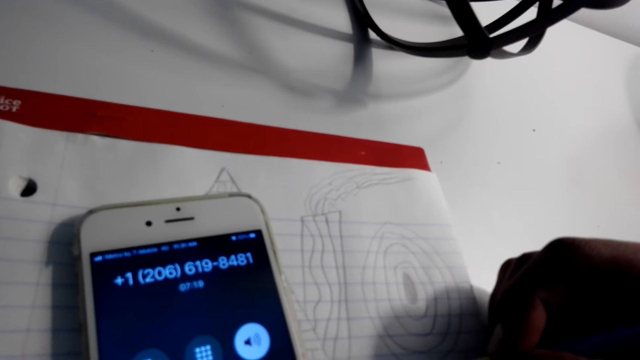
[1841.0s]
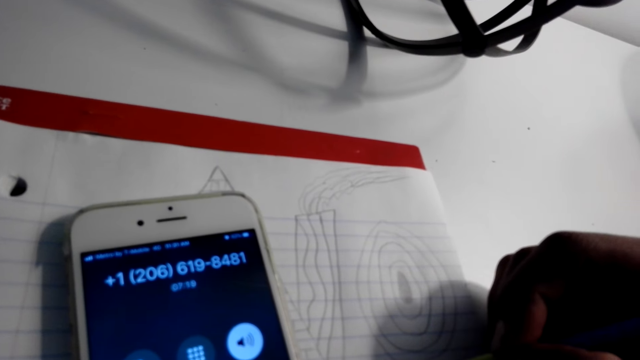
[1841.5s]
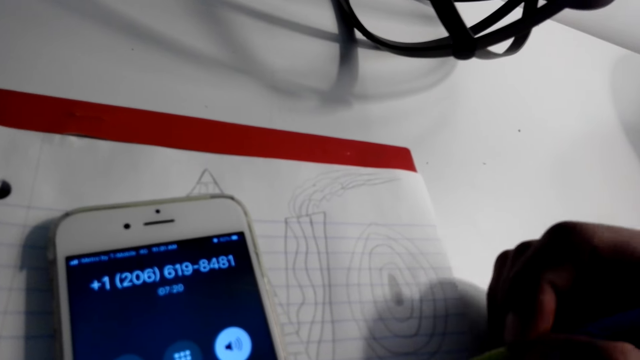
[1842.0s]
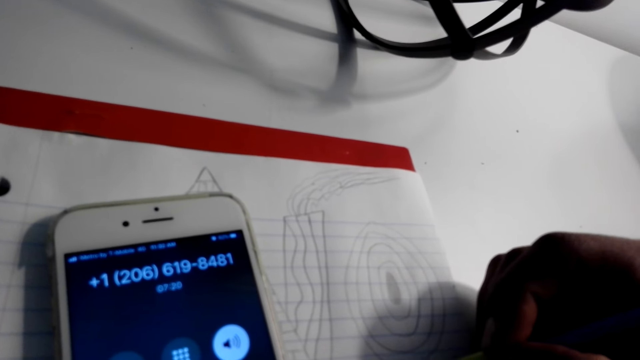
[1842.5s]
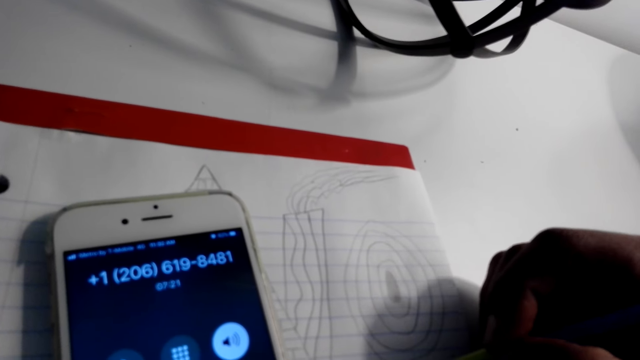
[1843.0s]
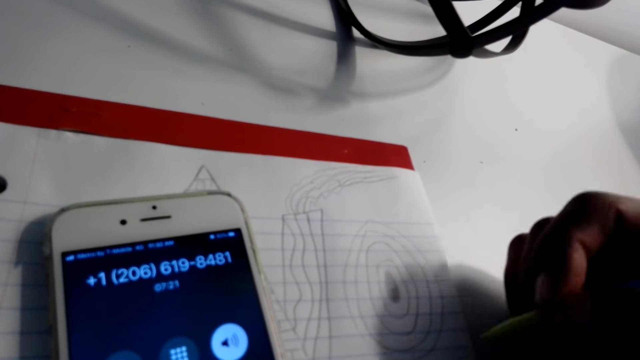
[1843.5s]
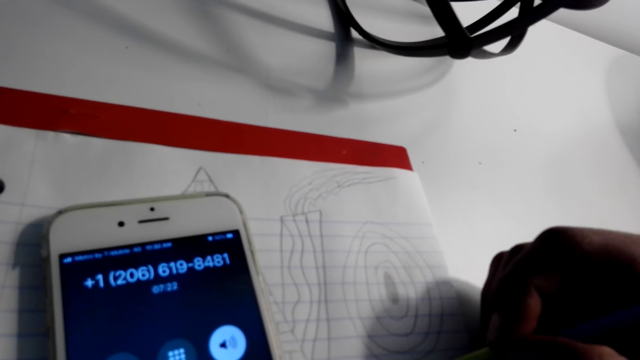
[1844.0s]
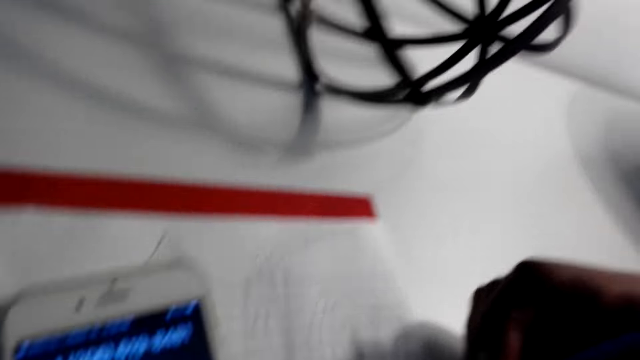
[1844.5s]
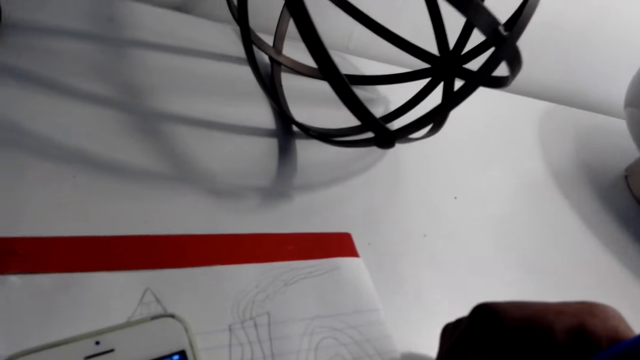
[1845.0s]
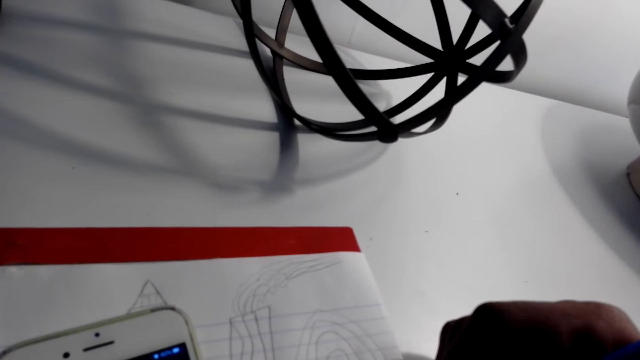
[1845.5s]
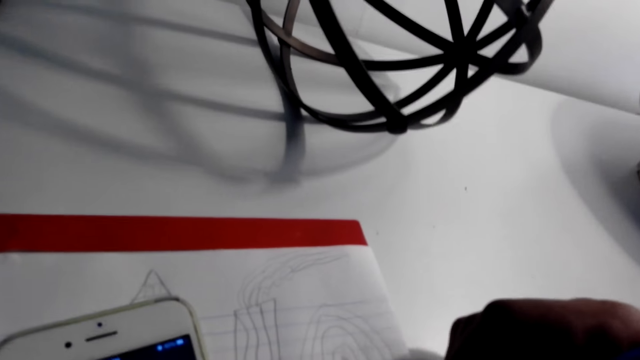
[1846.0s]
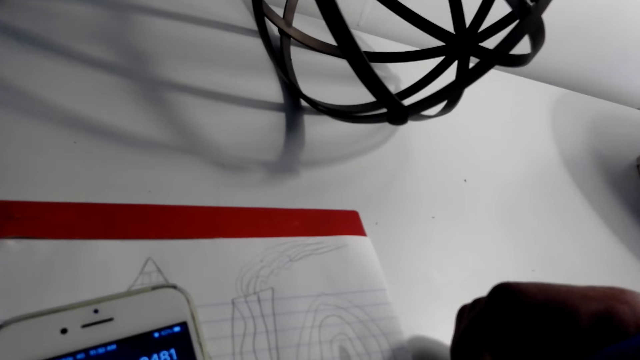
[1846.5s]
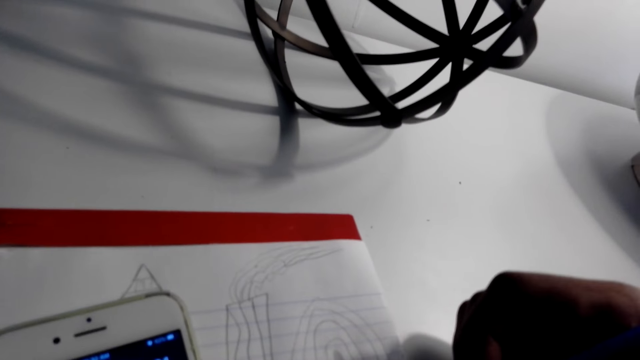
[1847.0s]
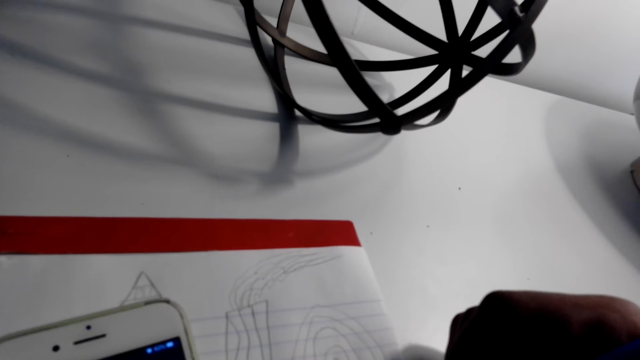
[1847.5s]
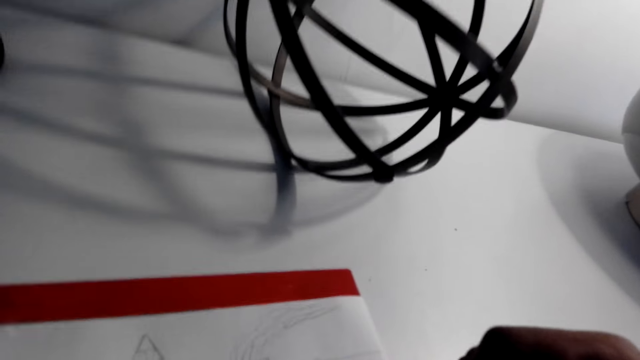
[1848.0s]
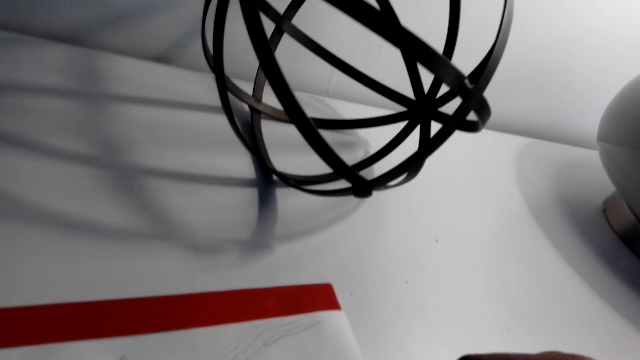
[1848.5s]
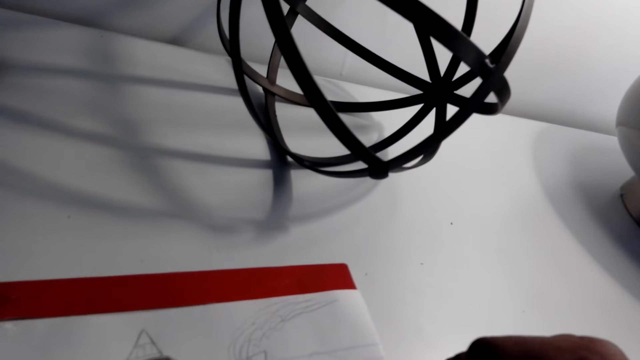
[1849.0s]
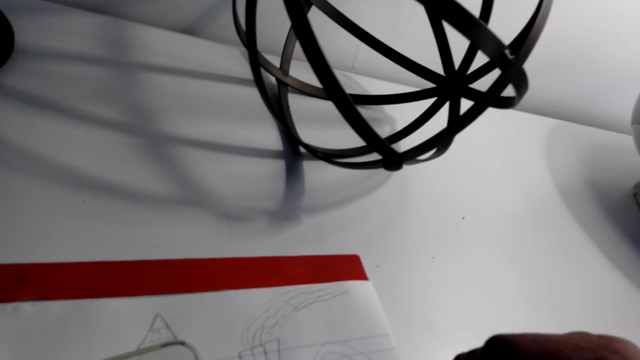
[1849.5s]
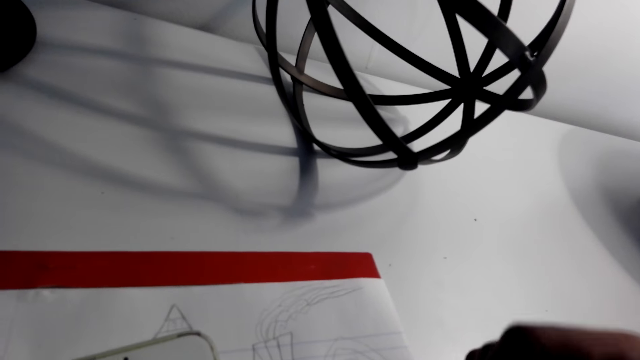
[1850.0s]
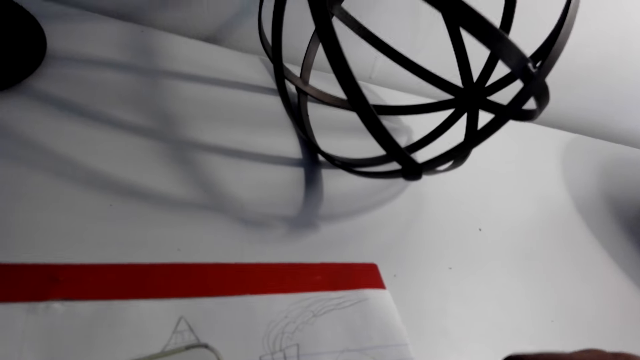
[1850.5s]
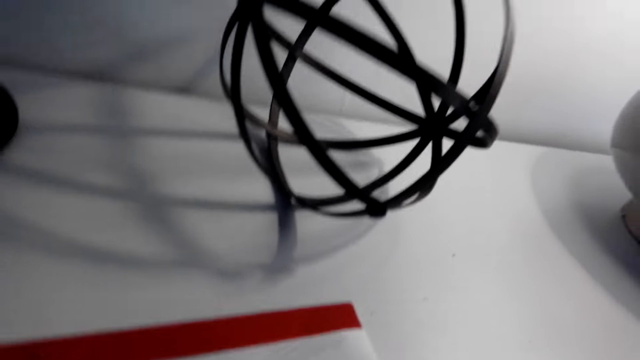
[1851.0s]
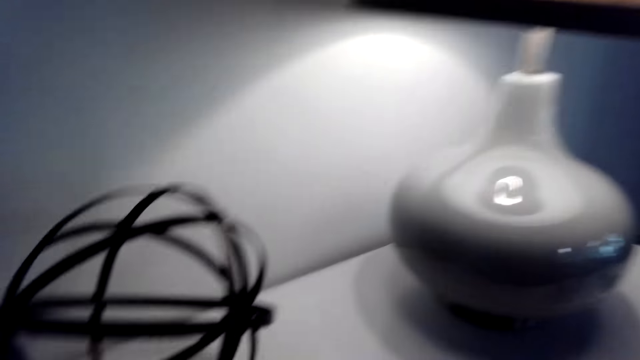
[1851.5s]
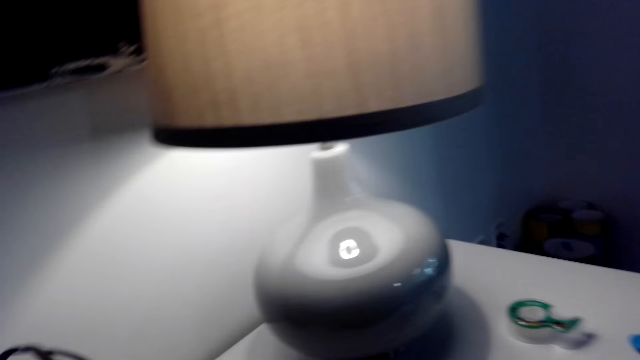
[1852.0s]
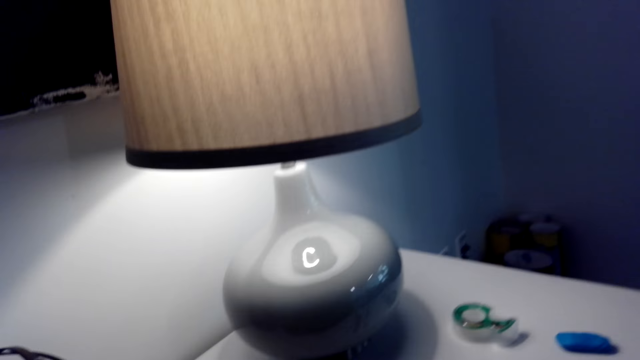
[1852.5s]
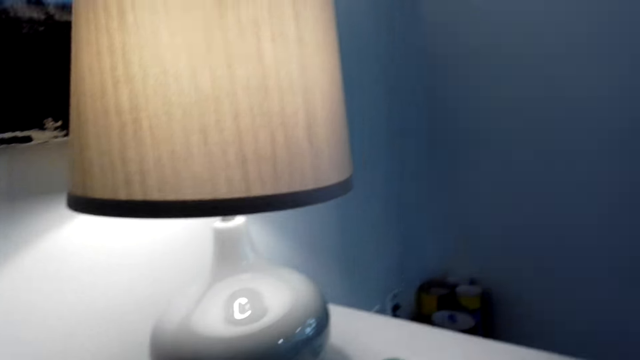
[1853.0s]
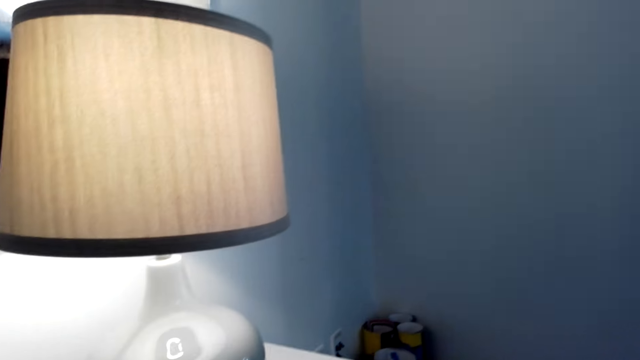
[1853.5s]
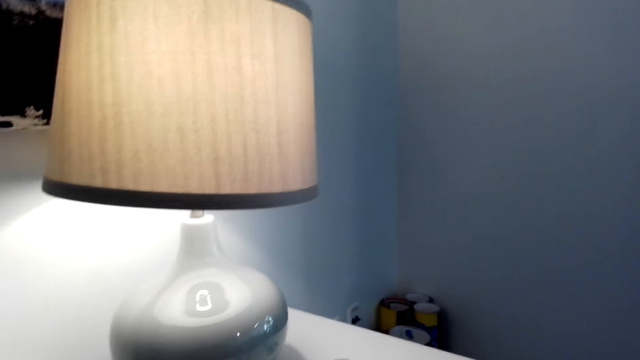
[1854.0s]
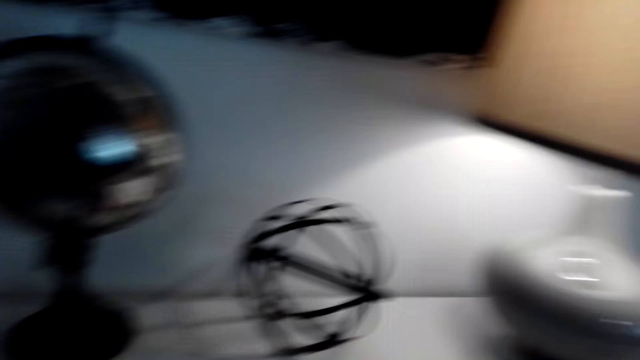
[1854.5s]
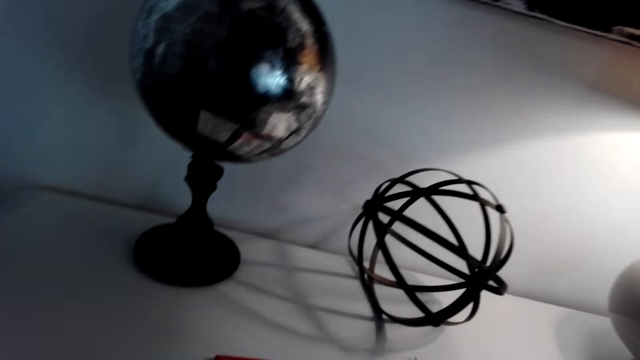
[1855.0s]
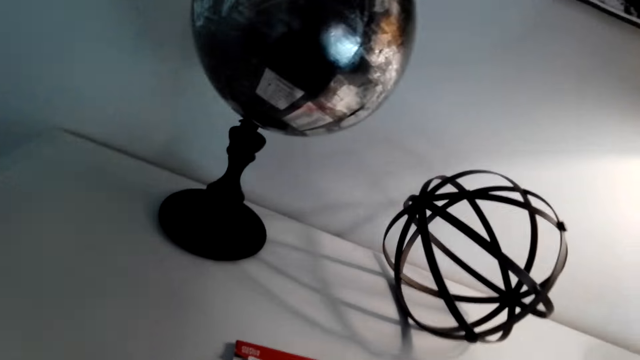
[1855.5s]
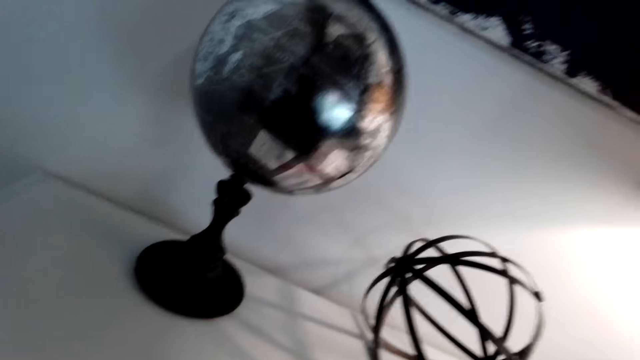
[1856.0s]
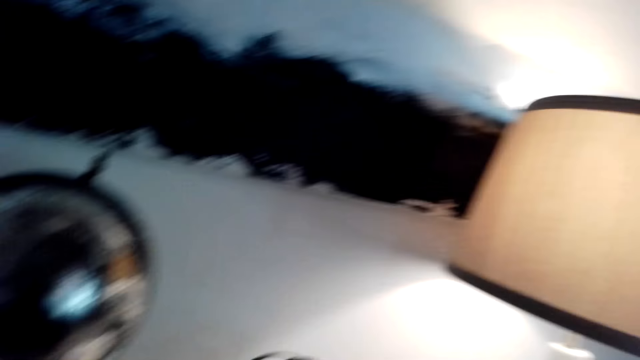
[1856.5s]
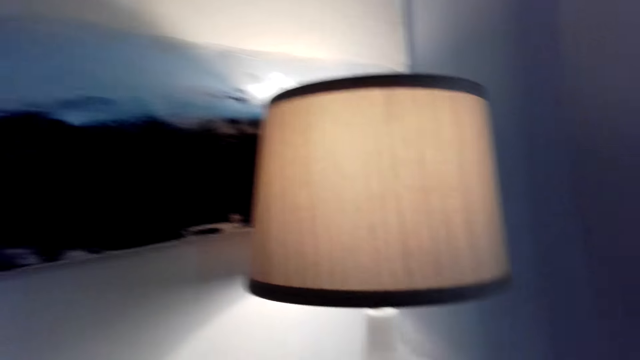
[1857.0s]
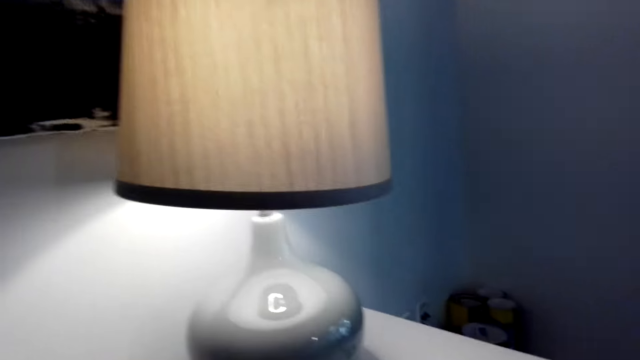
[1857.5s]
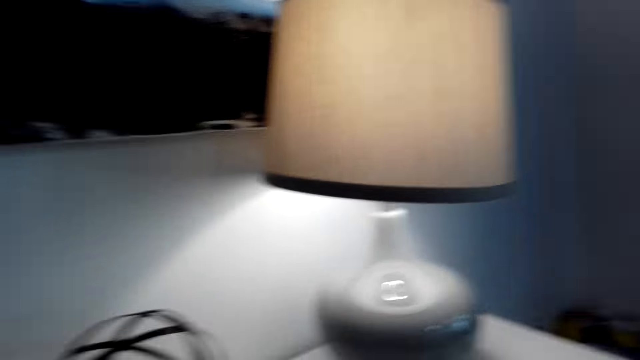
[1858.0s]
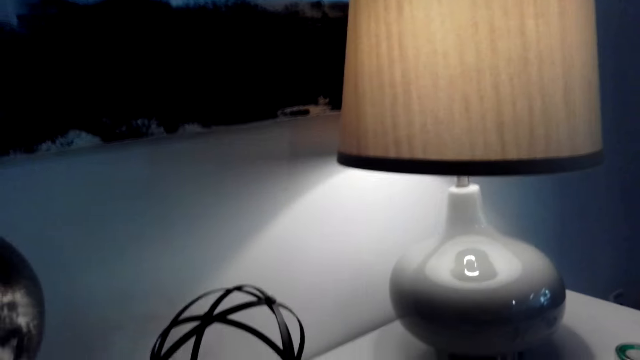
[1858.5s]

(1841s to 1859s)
The camera wearer looks around the room. They stop drawing.

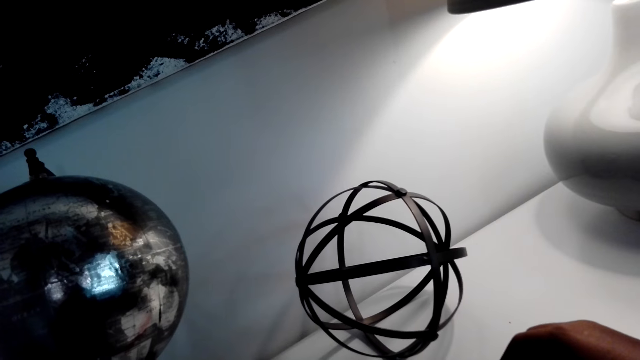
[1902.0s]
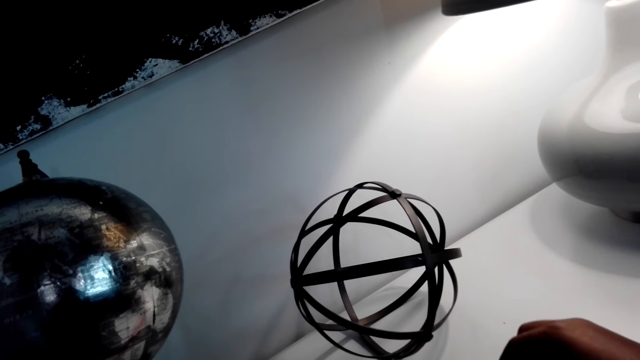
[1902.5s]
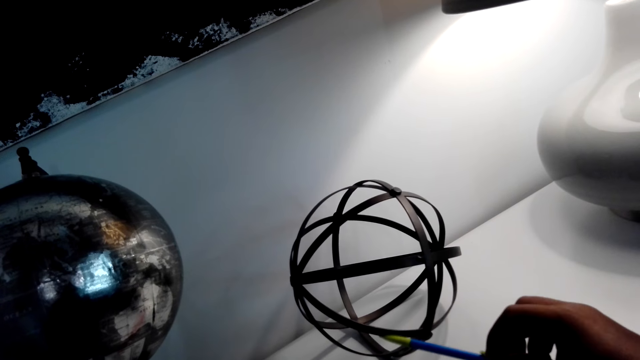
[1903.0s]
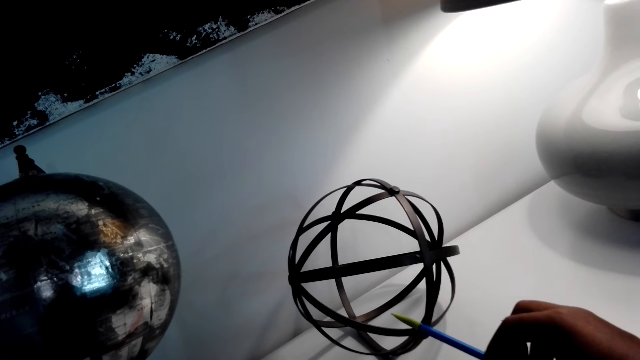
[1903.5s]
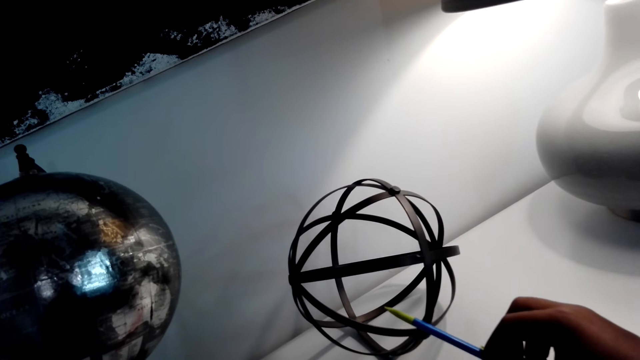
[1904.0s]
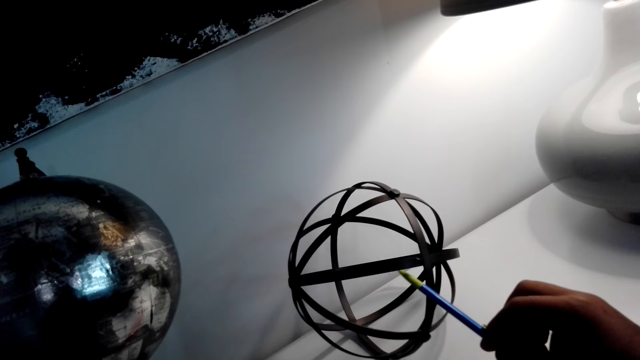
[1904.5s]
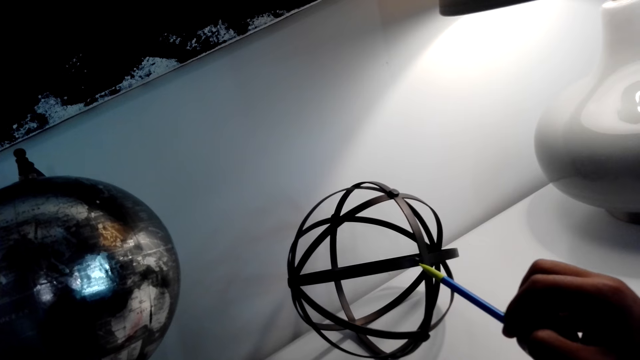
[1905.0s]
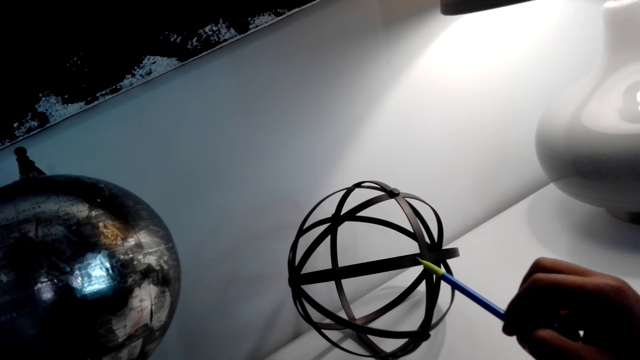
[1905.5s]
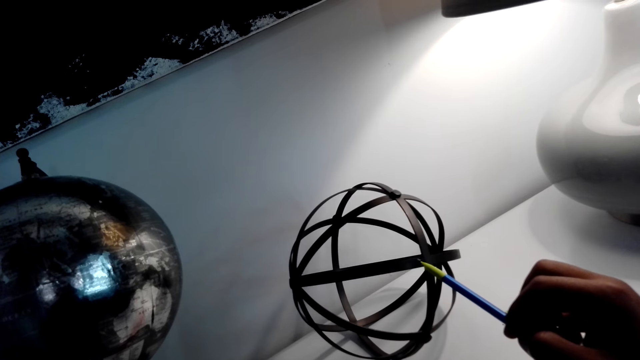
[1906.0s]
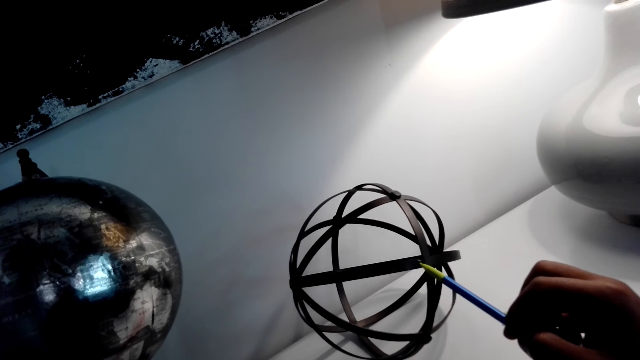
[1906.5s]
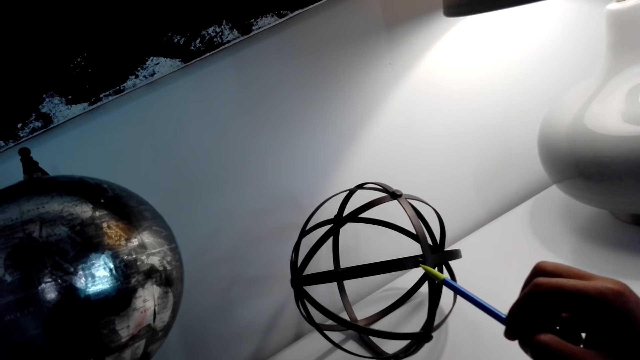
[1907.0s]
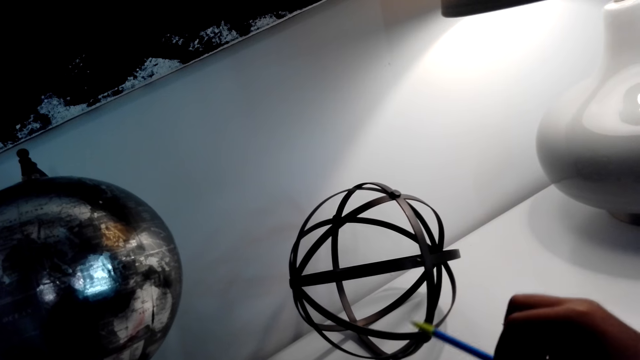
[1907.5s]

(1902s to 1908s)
The camera wearer plays with the pencil and sculpture. They pick up the pencil.
